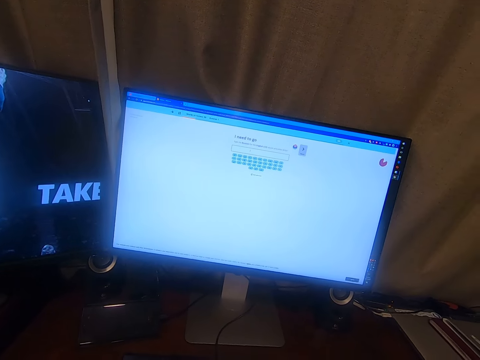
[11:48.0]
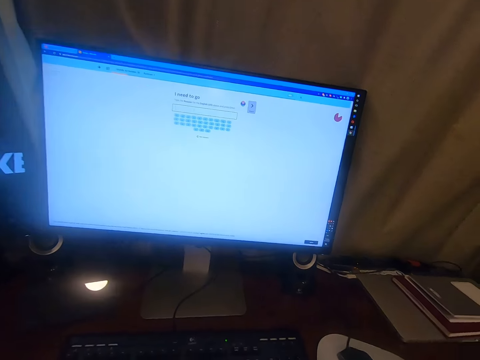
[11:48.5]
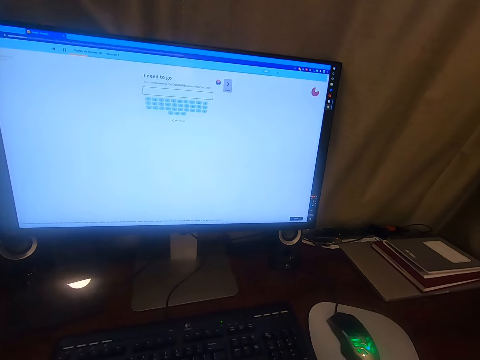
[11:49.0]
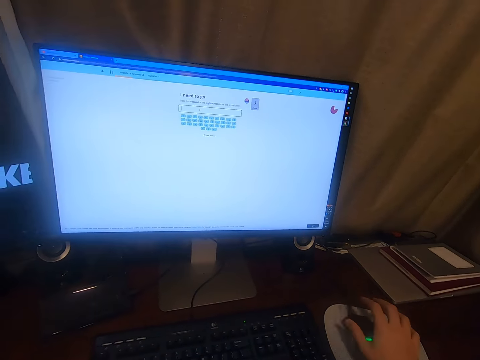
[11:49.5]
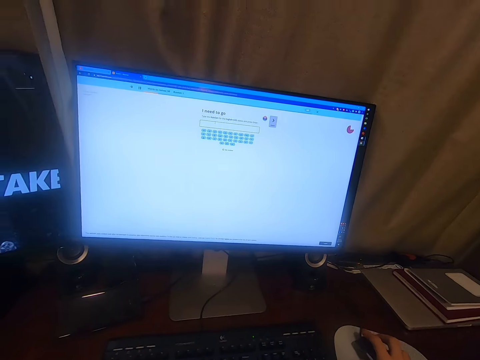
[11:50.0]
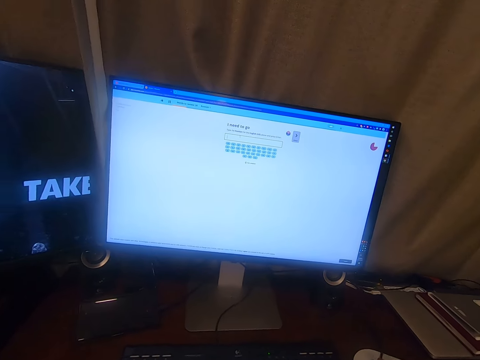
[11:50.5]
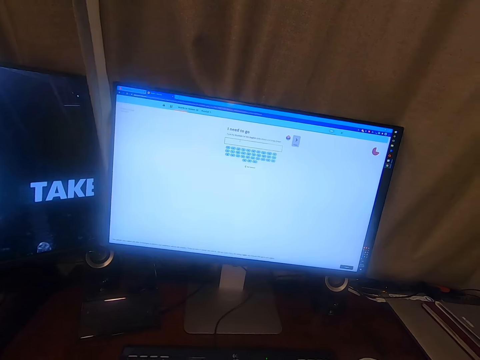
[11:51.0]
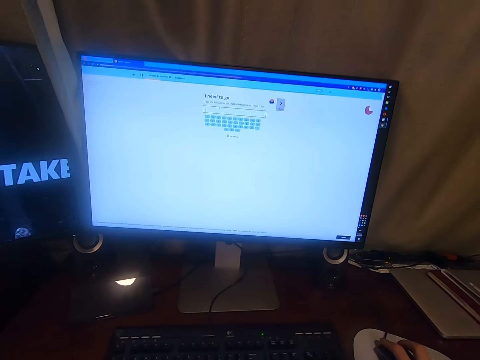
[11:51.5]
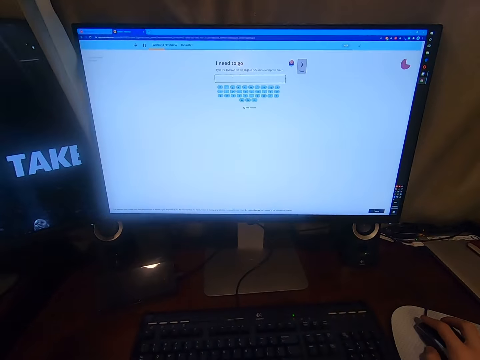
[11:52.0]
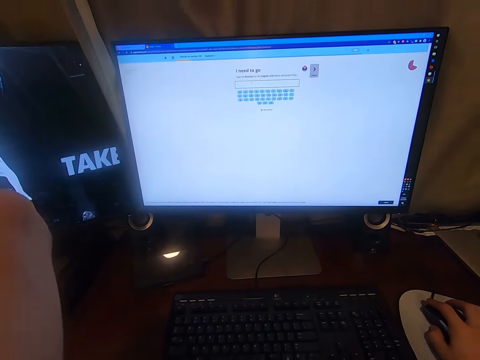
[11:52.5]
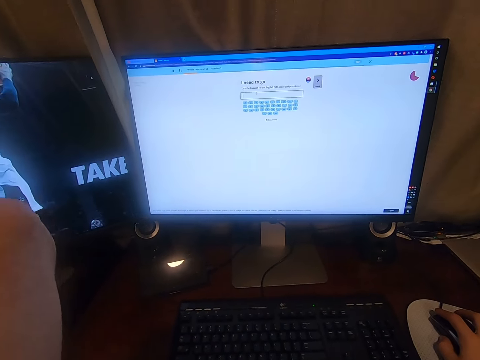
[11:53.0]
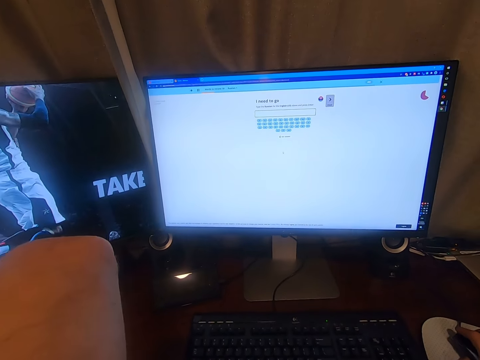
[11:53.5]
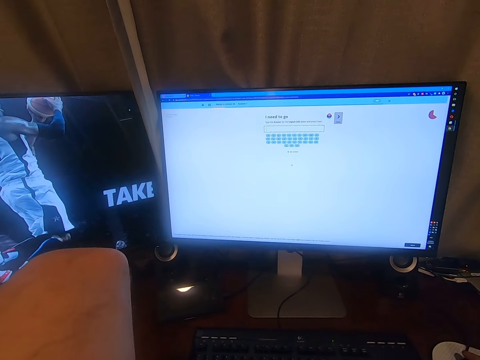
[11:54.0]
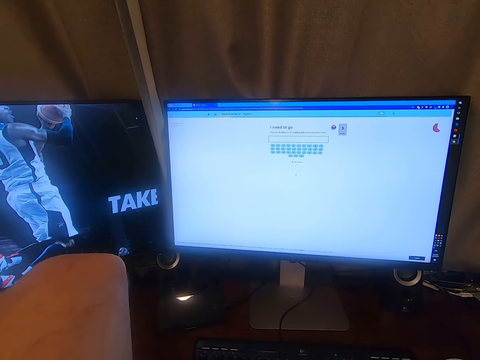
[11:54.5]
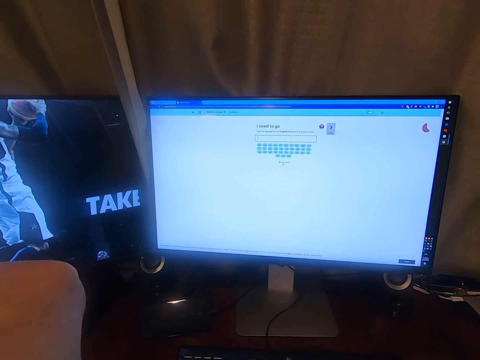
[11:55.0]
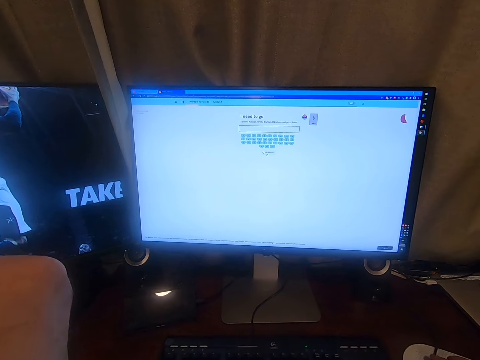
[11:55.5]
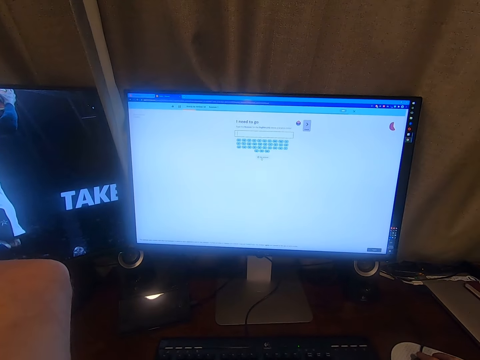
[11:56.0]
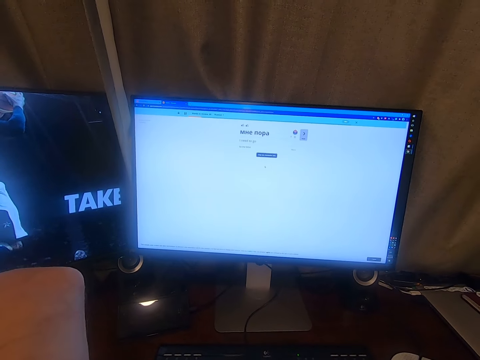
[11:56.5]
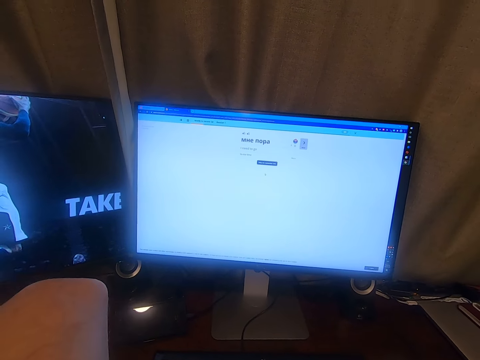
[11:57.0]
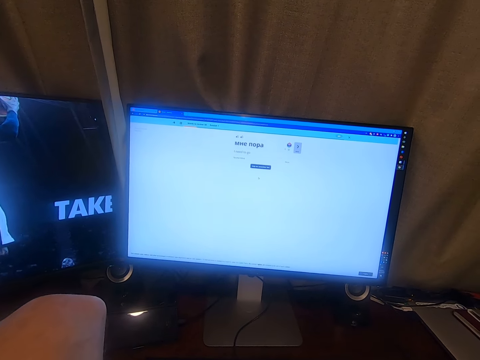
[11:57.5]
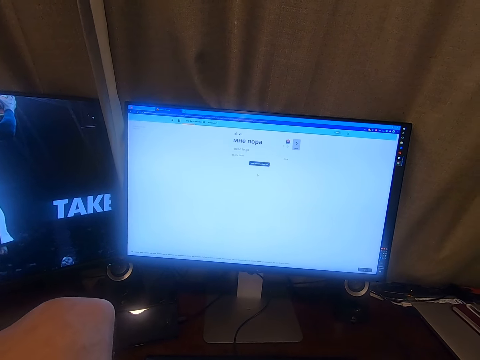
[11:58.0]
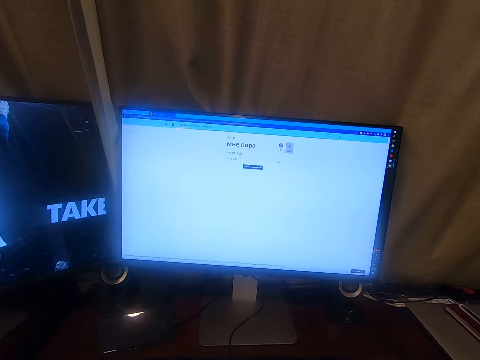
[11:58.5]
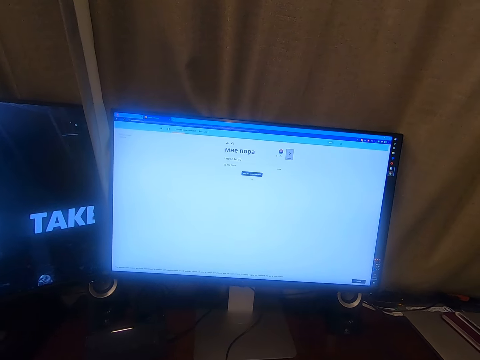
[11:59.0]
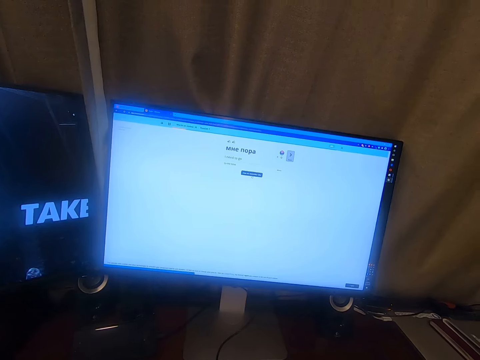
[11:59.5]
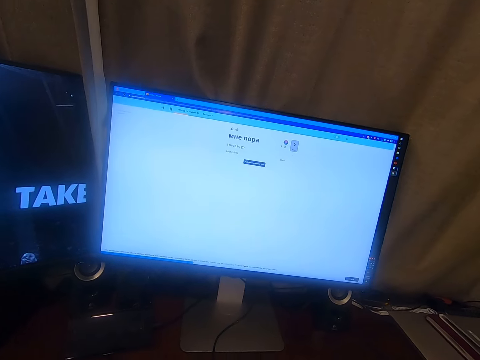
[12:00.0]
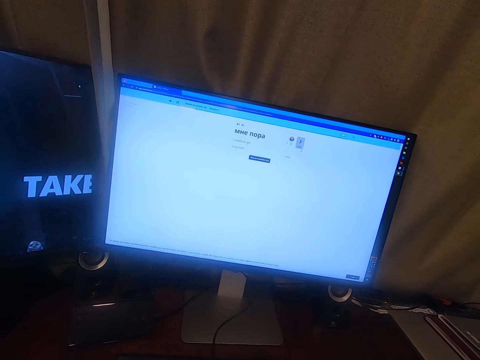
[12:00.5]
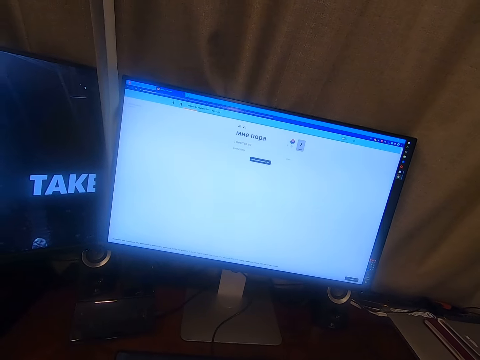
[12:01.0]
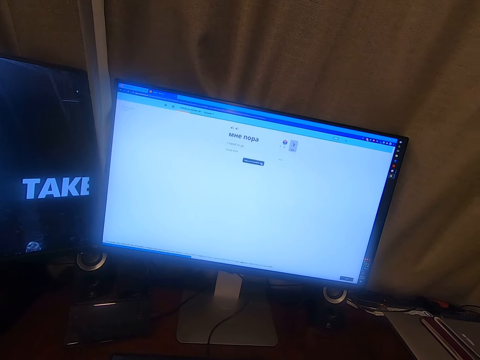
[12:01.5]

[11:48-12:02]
The camera wearer touches the mouse. They look around. They operate the computer.

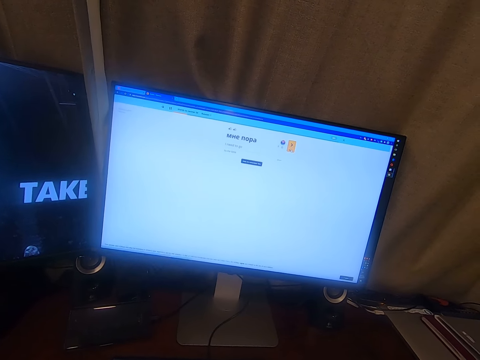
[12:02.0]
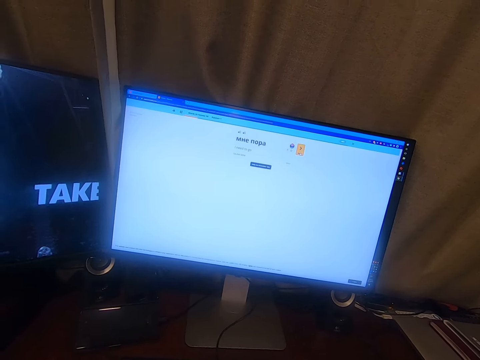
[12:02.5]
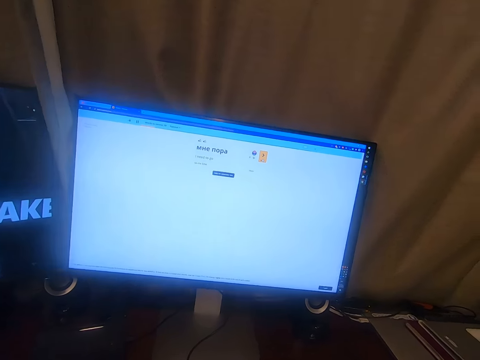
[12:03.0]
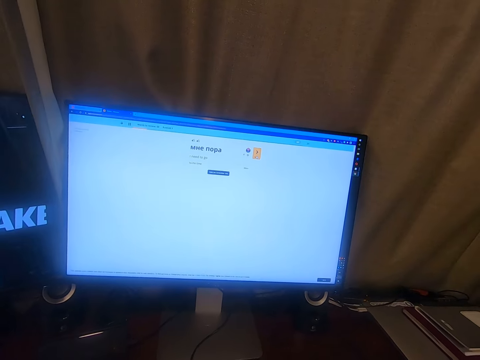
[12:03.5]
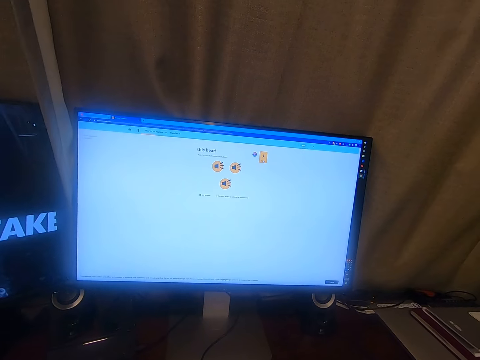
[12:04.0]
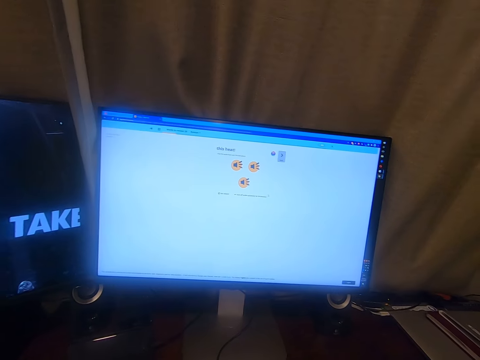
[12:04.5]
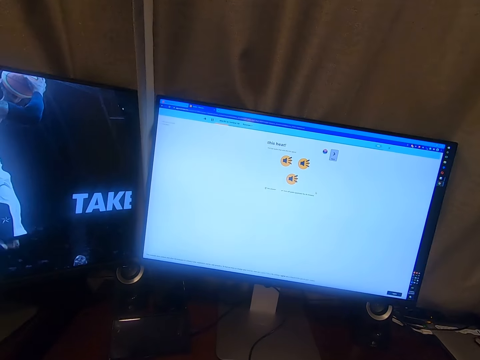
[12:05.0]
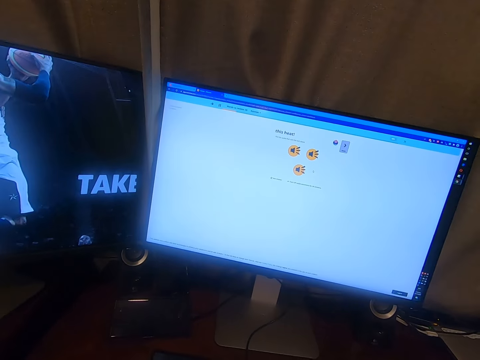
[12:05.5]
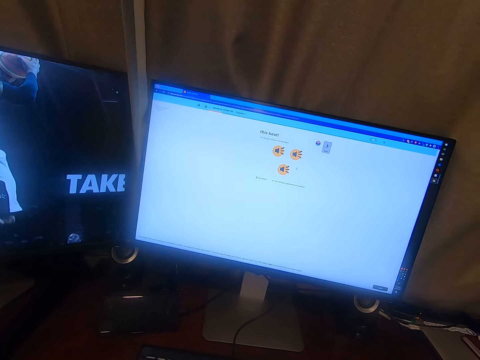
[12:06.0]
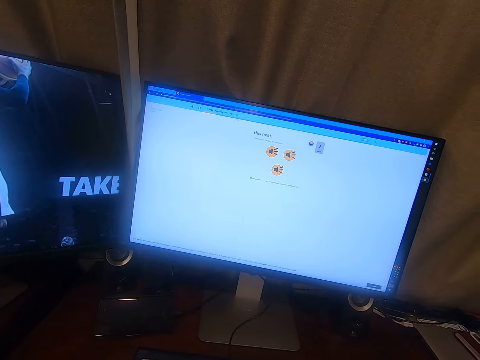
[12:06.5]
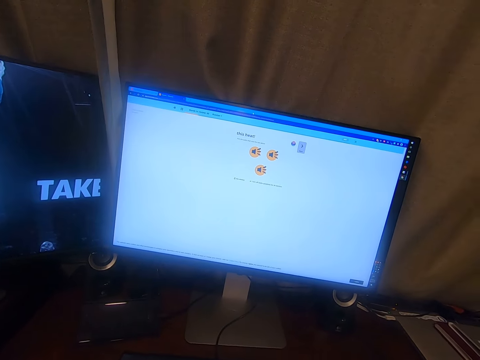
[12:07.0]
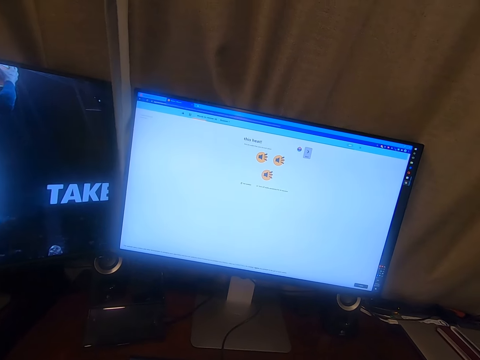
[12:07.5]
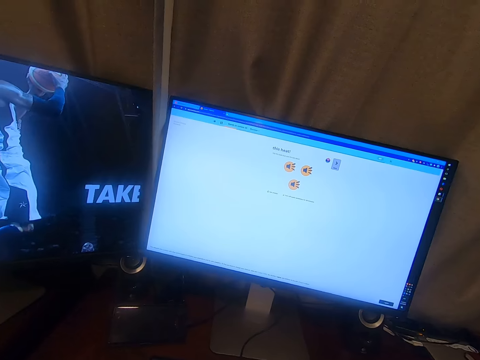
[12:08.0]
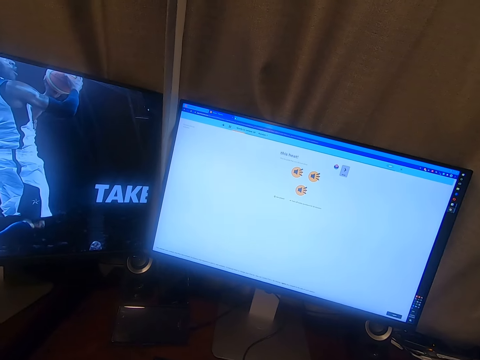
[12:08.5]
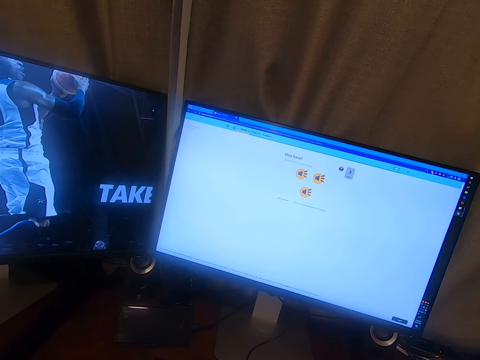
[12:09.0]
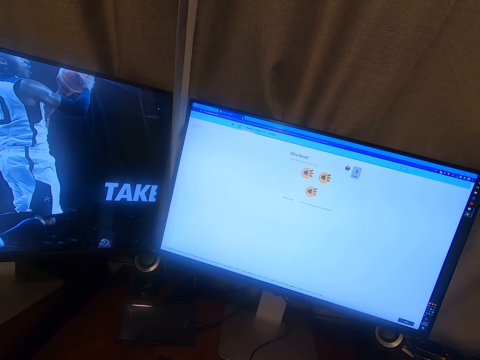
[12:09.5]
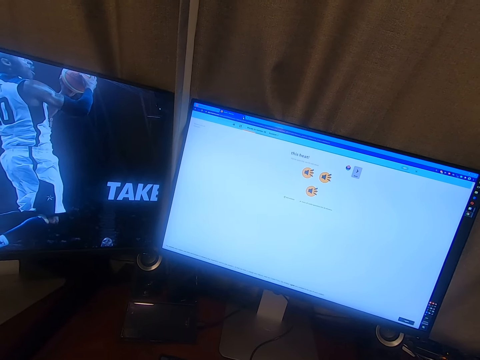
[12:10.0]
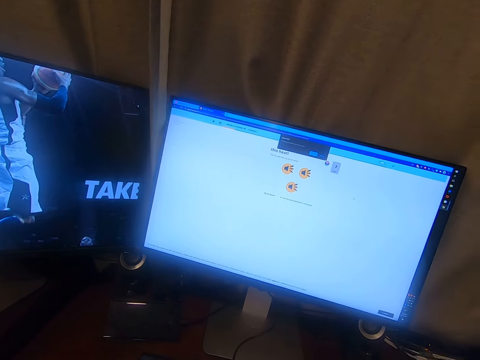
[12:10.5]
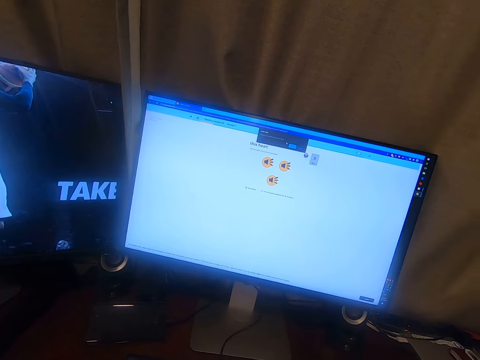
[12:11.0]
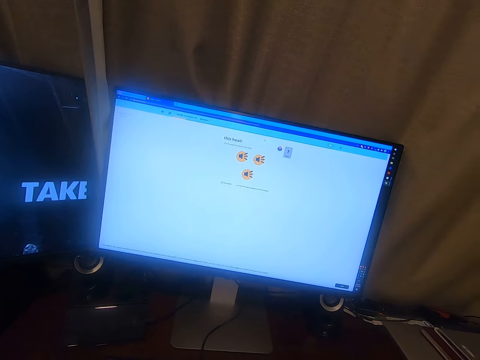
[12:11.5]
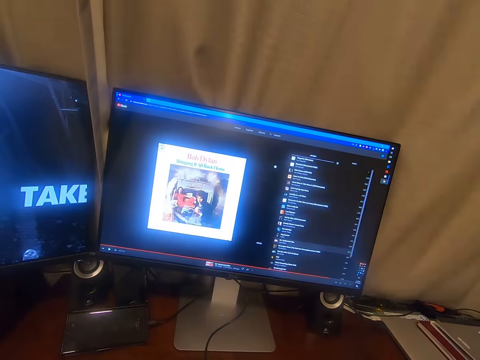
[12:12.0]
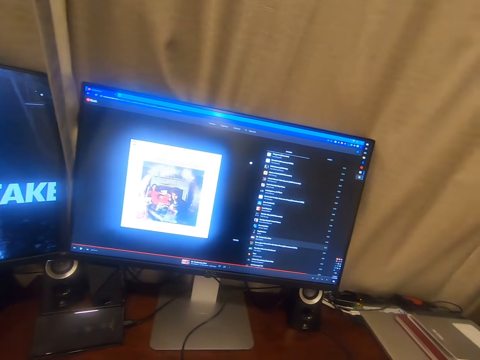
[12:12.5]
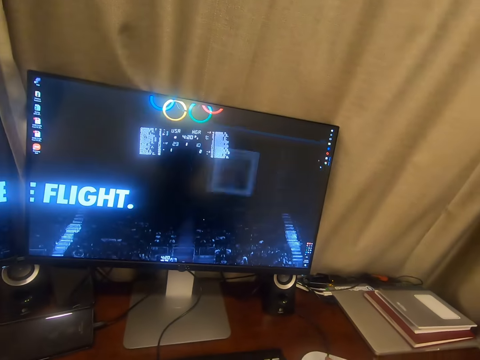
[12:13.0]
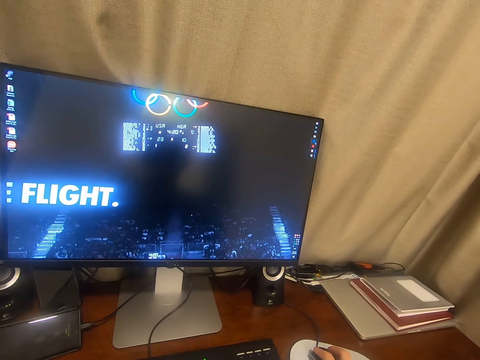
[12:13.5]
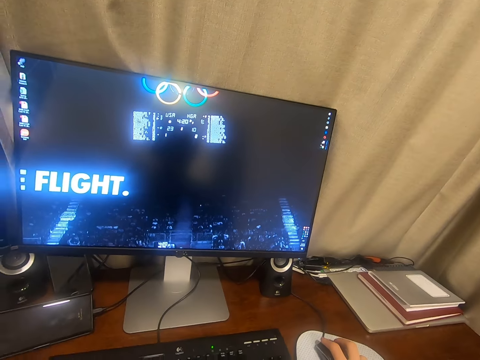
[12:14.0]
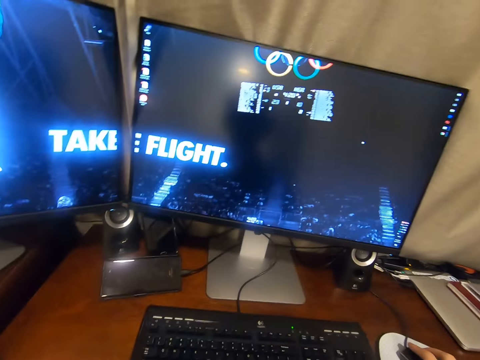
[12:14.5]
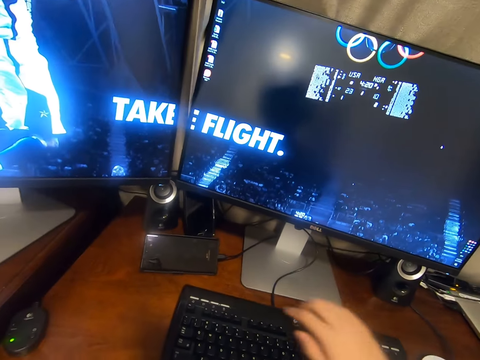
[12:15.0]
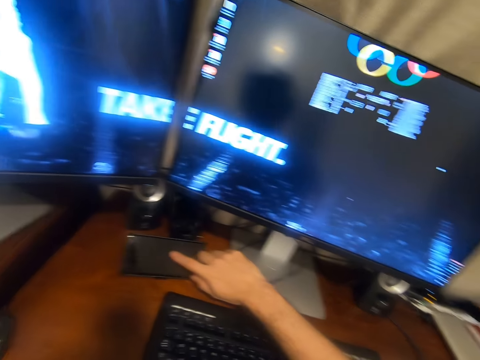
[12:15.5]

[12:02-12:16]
The camera wearer plays a game in the computer.
